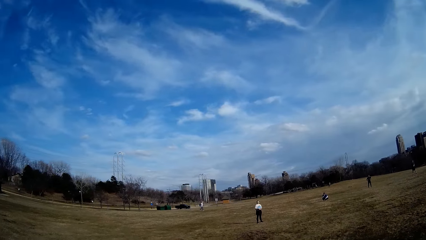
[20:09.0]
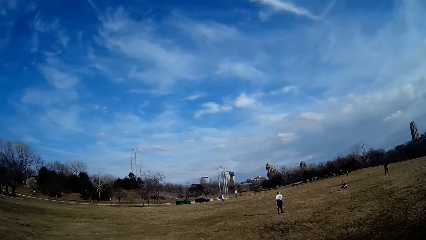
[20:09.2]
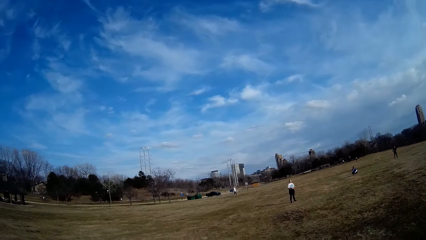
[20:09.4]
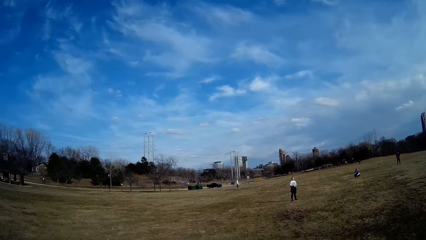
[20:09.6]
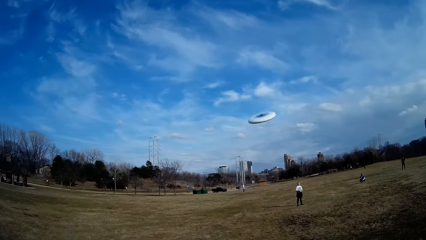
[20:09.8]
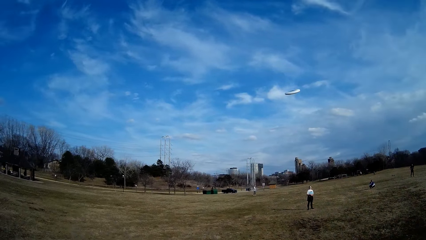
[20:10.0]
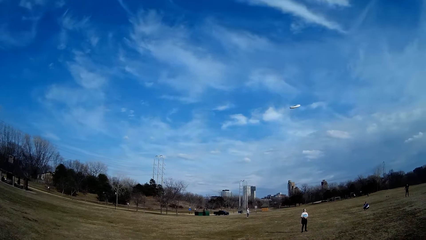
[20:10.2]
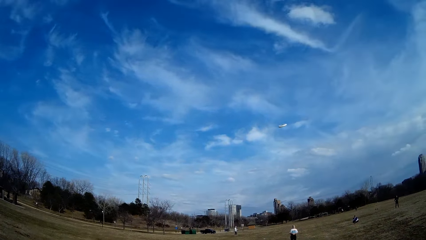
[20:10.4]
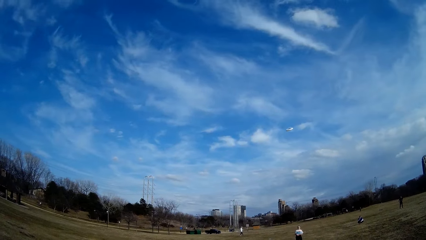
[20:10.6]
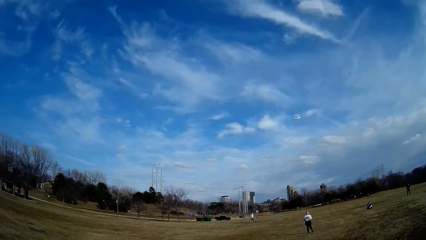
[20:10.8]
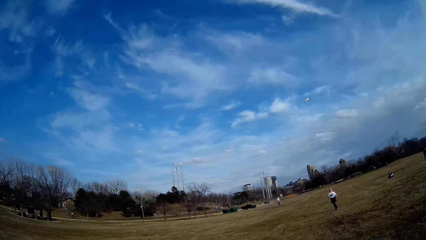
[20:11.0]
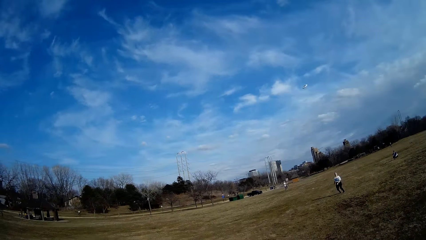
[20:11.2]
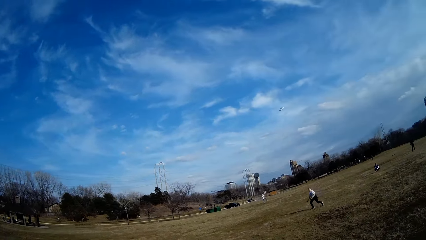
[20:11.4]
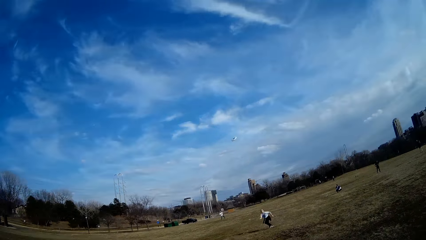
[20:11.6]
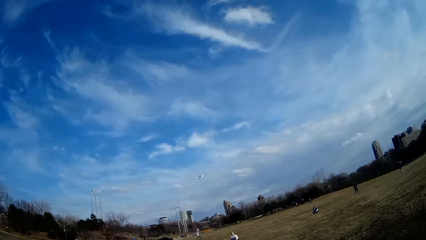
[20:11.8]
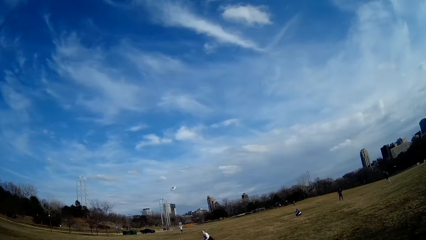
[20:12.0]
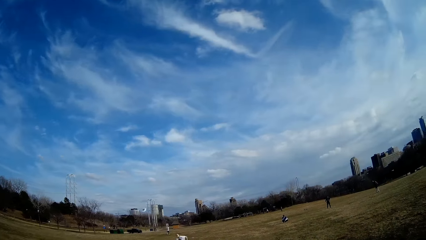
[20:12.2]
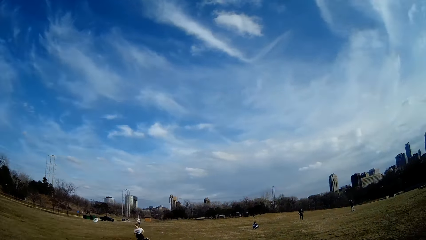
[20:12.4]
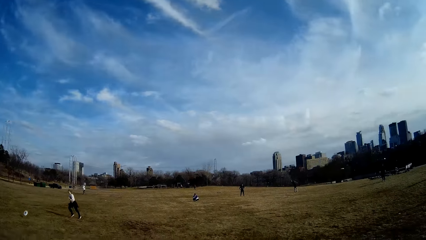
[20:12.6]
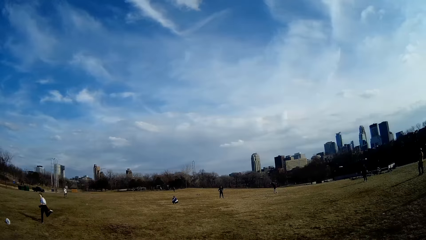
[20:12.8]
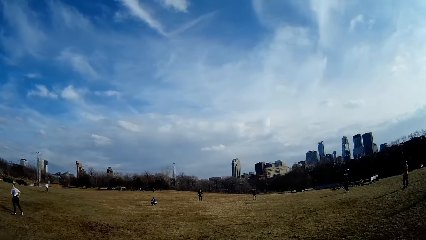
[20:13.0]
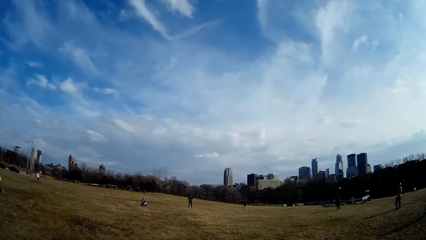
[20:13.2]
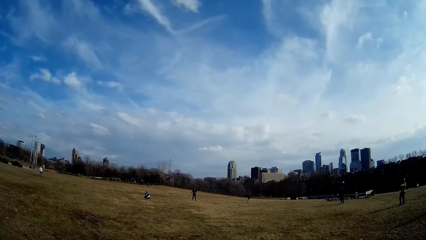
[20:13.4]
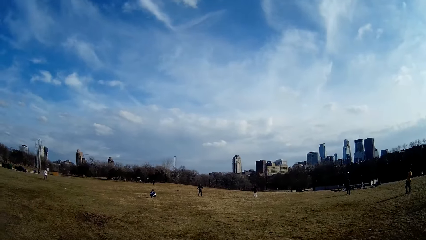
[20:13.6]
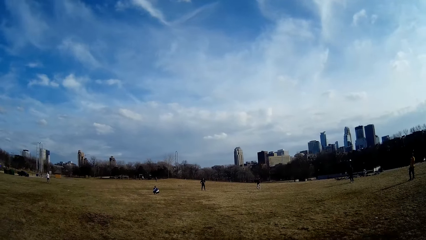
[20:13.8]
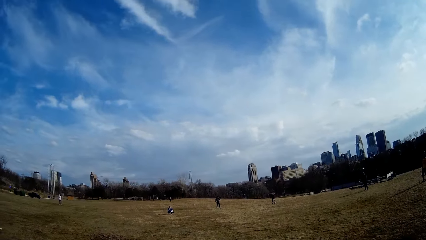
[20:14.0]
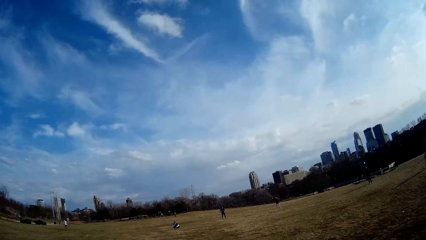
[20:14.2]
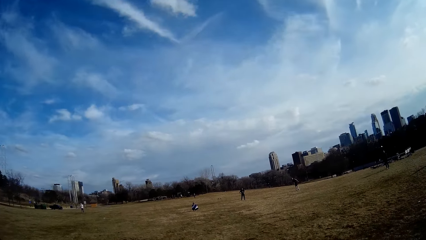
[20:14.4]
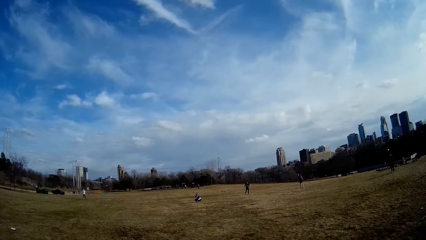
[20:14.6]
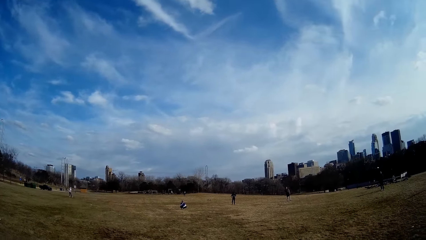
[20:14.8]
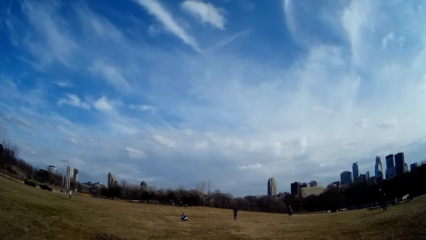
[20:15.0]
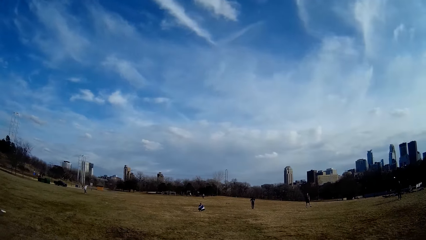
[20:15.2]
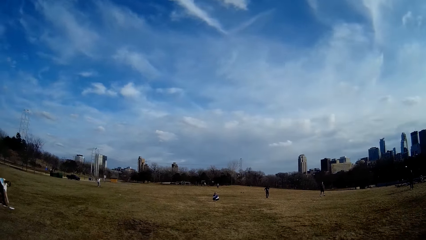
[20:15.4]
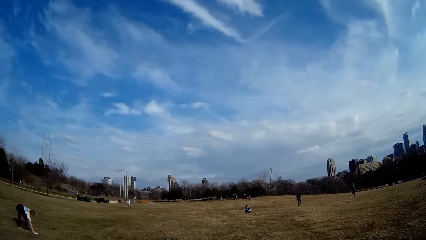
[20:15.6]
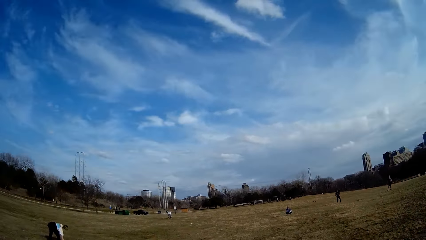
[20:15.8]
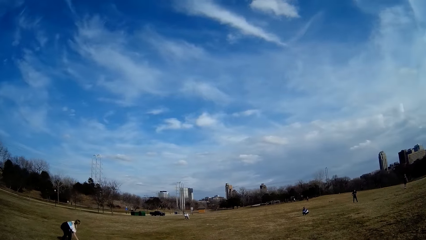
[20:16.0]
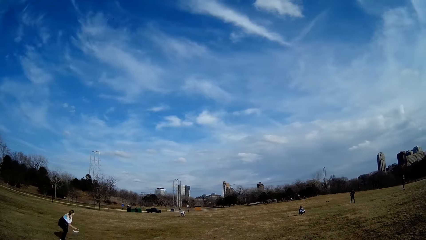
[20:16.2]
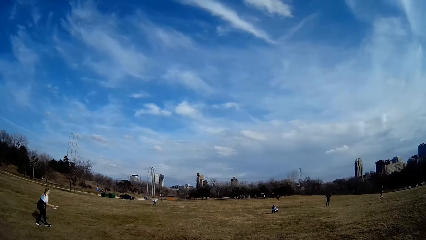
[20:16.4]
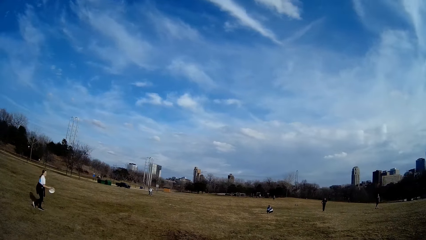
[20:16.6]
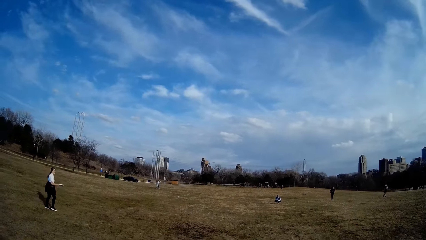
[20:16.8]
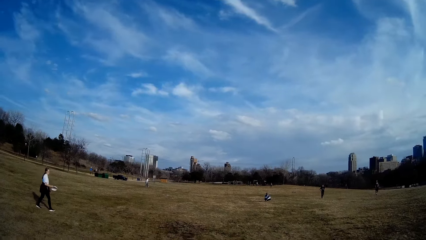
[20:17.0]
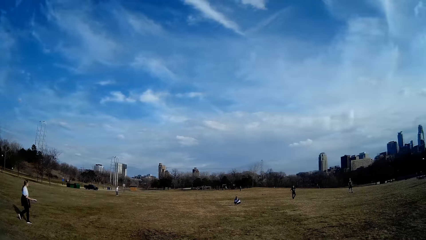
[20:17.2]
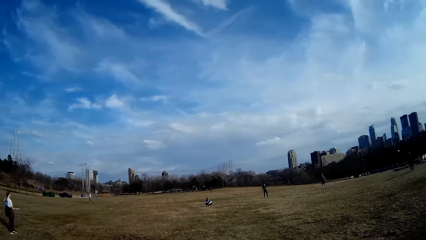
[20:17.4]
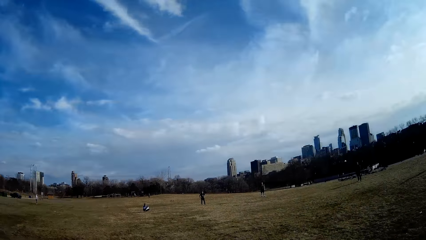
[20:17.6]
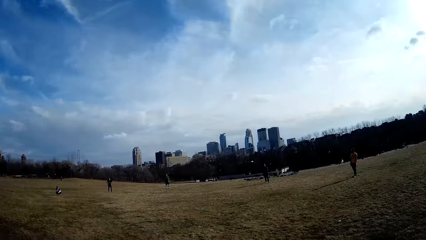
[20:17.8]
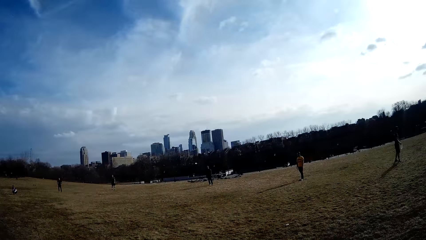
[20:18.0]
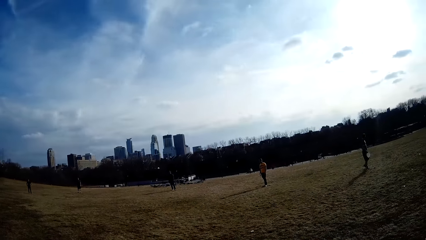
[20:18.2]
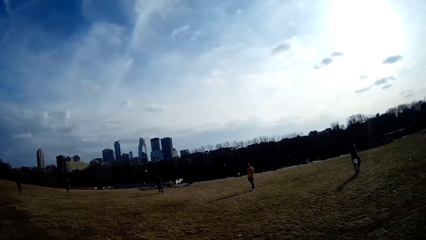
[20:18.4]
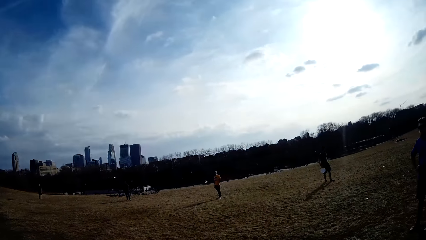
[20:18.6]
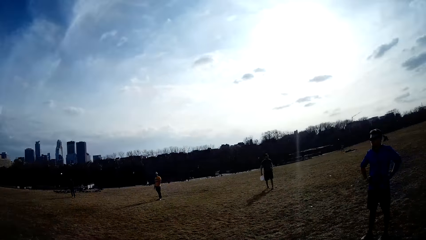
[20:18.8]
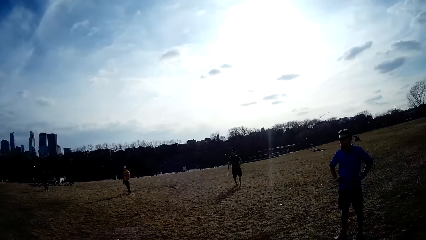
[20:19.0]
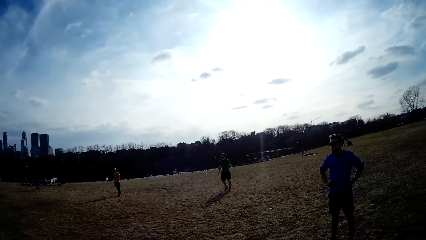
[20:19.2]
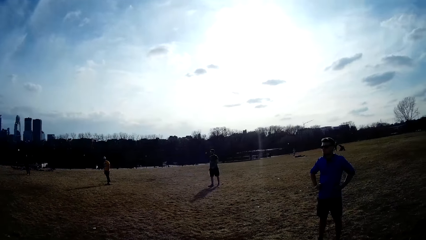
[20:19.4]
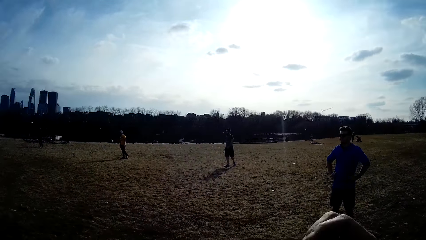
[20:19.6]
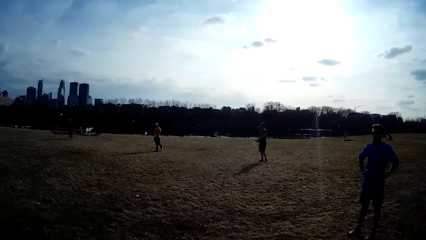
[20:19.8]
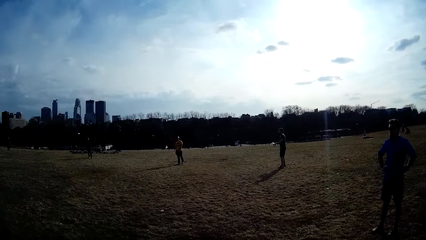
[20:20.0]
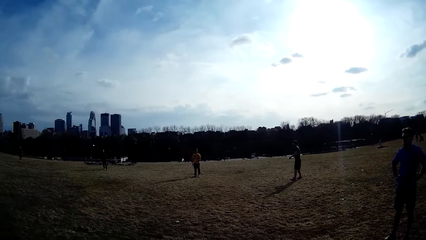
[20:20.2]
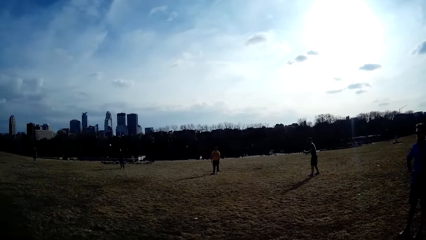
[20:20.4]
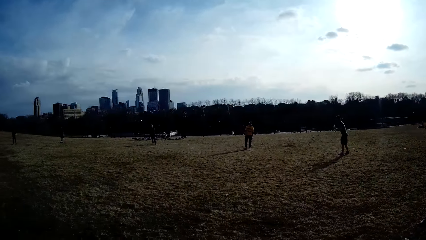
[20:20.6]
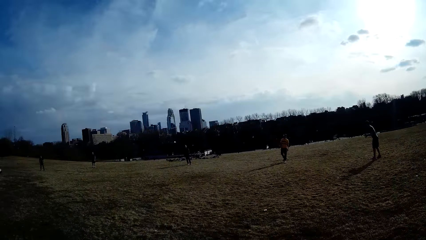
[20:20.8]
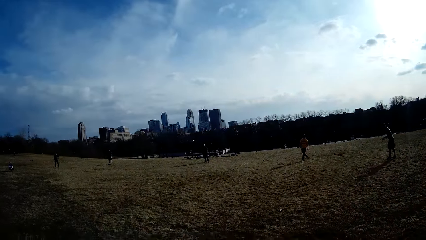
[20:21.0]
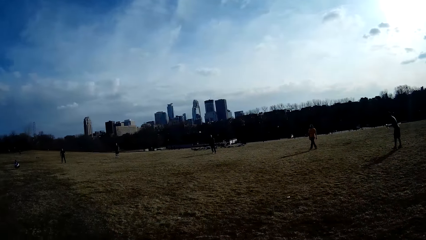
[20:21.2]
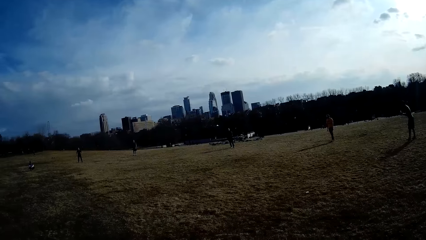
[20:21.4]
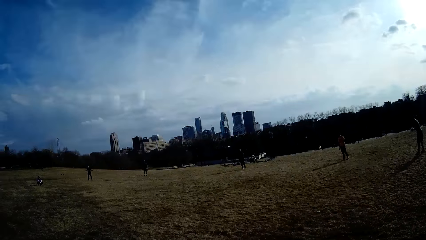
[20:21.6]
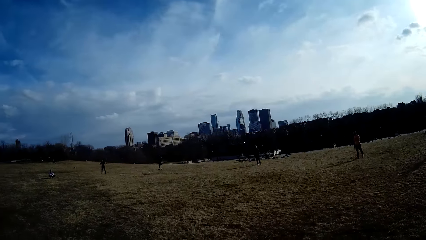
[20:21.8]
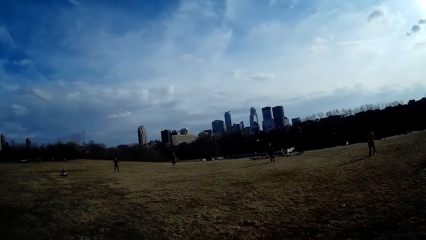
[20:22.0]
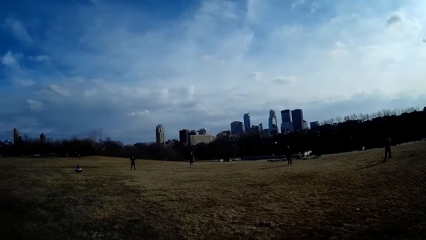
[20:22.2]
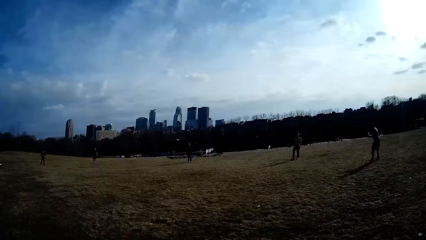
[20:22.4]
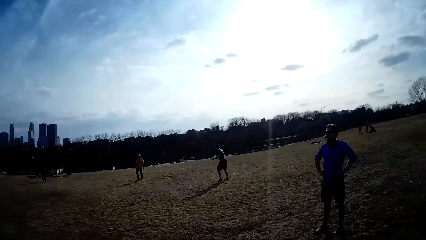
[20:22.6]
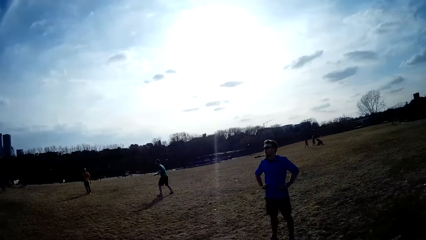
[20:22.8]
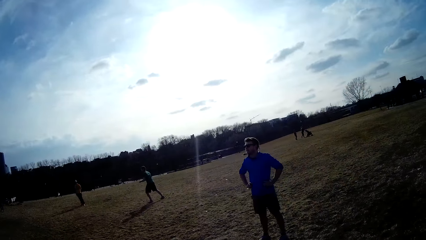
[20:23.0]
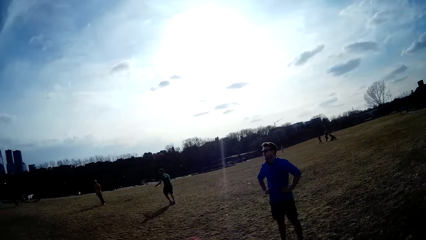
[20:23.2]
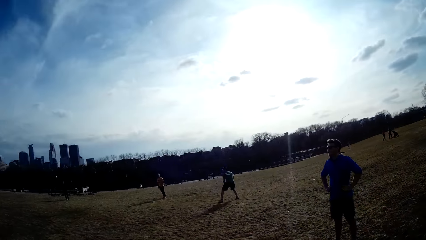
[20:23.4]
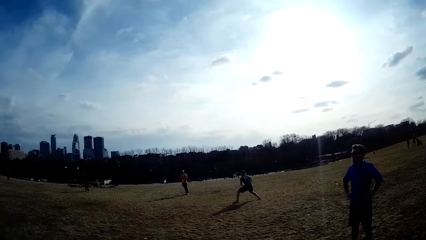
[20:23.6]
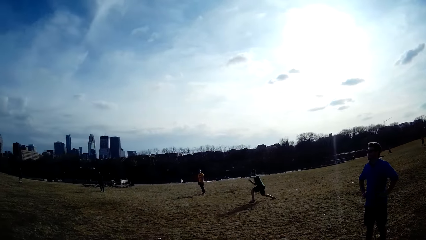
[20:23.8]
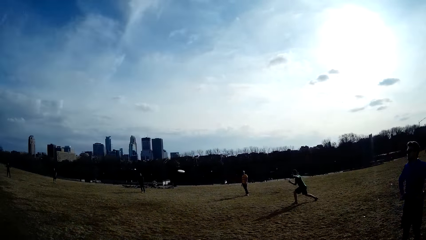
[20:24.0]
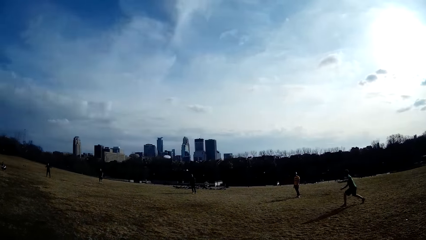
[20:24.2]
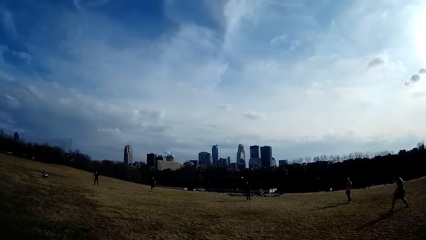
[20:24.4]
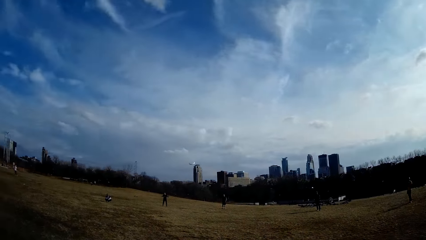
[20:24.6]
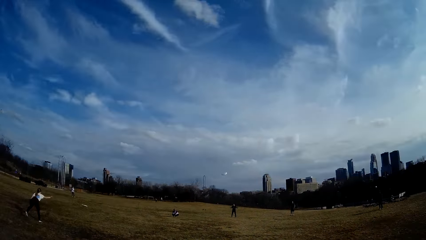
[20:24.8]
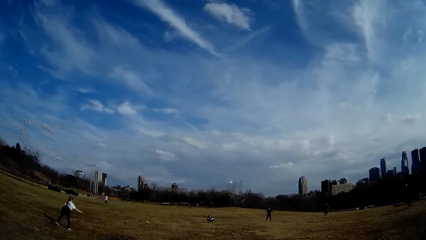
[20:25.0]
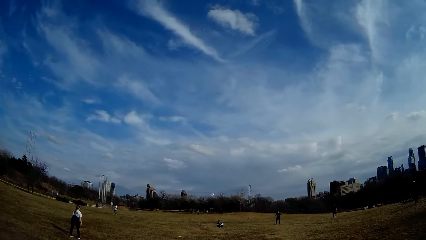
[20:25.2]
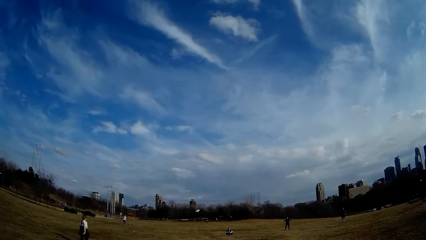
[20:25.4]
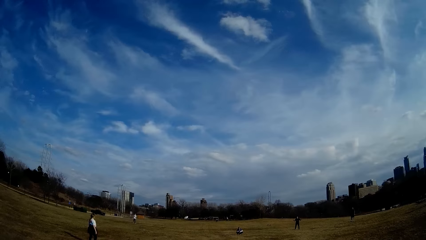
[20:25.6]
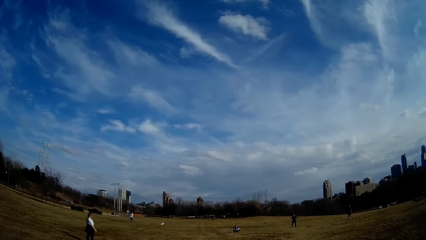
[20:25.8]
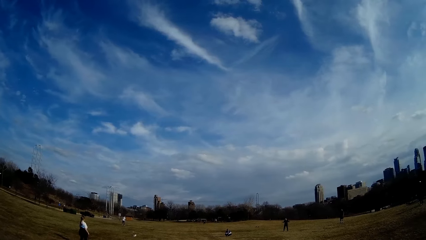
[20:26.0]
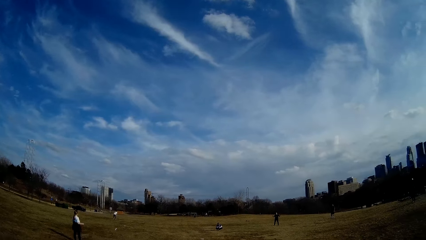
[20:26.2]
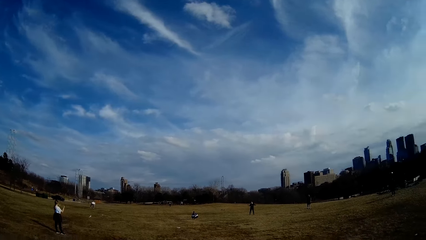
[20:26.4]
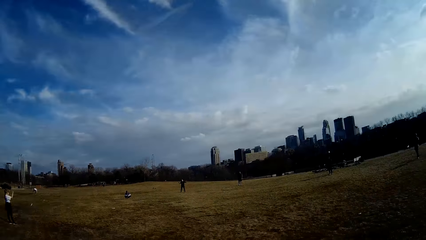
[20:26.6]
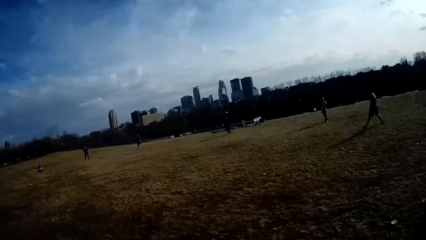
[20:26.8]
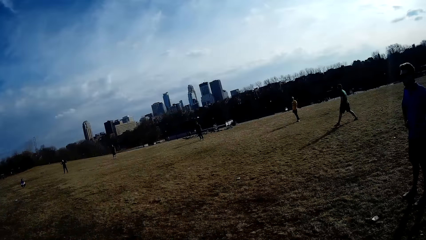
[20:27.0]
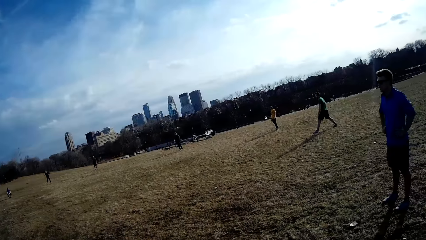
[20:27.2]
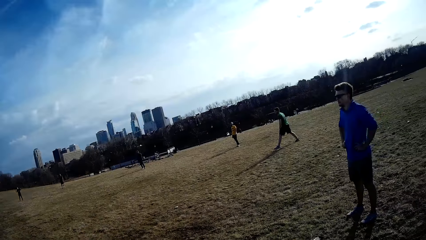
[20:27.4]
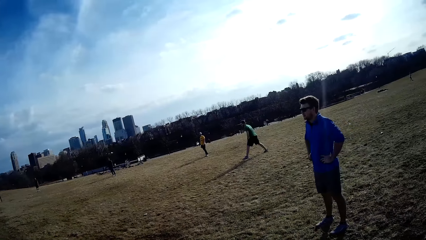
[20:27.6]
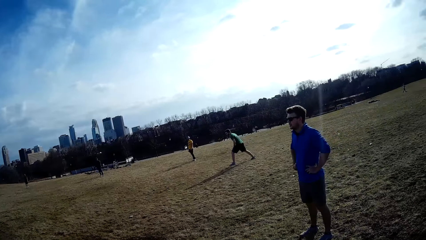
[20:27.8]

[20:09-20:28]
The camera wearer throws the white slate in the air. A woman makes for the white slate. A man throws the white slate. The woman picks up the white slate. Another man picks up an item from the ground. A third man throws the white slate in the air. The woman throws the white slate.
